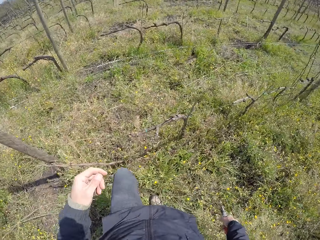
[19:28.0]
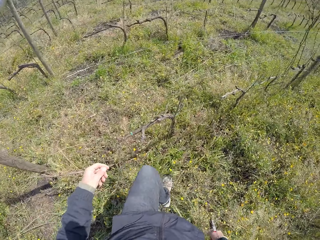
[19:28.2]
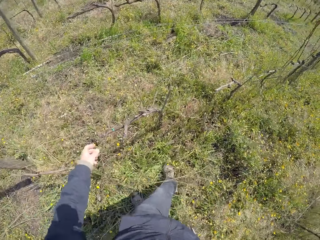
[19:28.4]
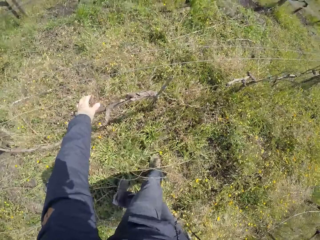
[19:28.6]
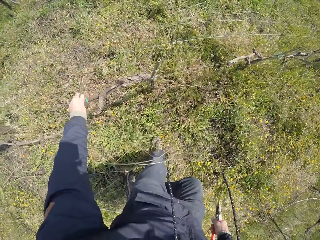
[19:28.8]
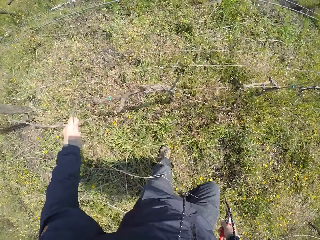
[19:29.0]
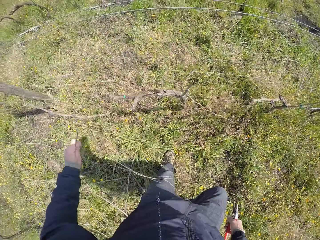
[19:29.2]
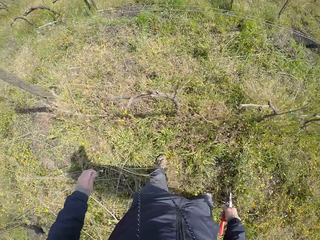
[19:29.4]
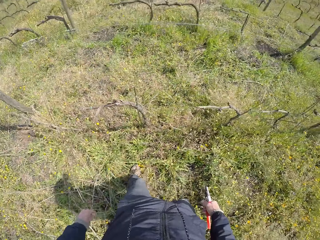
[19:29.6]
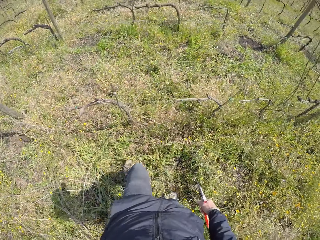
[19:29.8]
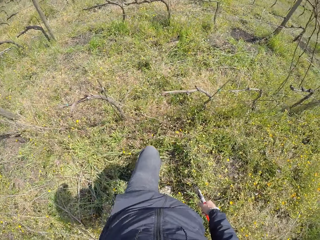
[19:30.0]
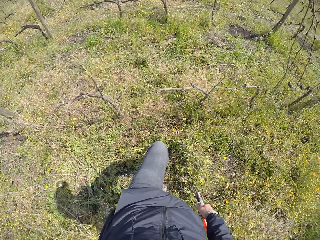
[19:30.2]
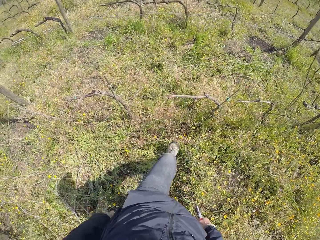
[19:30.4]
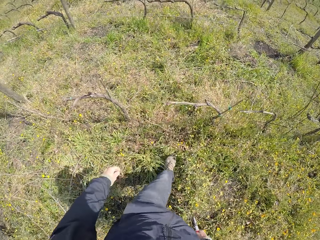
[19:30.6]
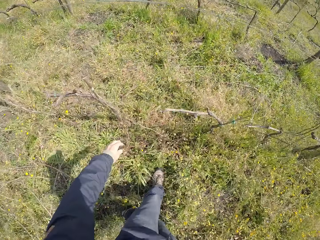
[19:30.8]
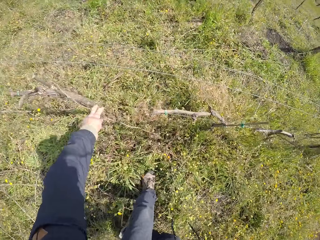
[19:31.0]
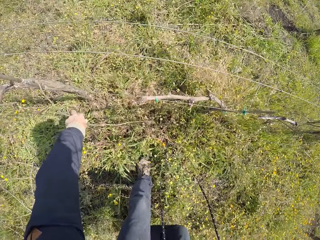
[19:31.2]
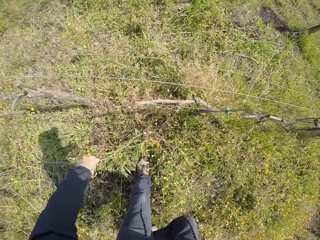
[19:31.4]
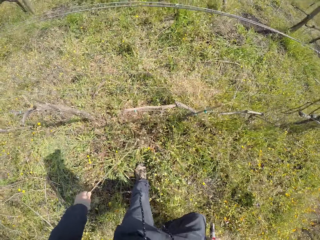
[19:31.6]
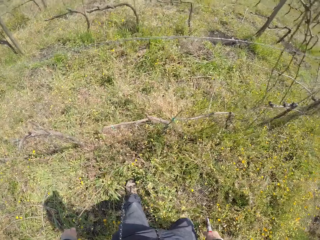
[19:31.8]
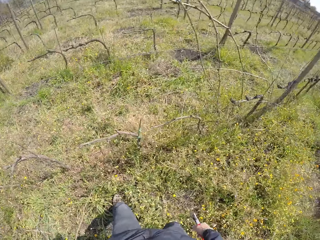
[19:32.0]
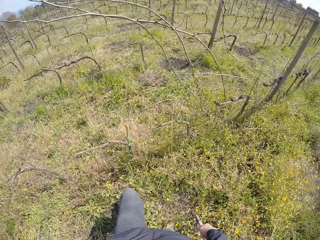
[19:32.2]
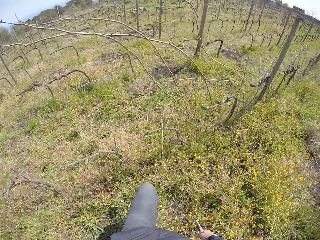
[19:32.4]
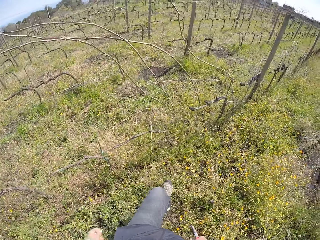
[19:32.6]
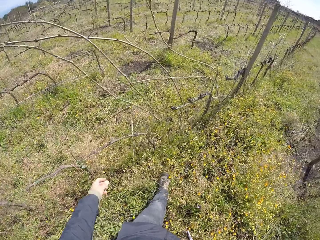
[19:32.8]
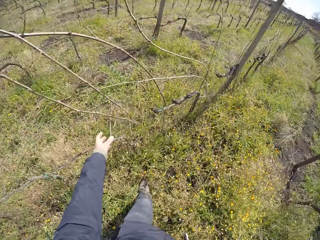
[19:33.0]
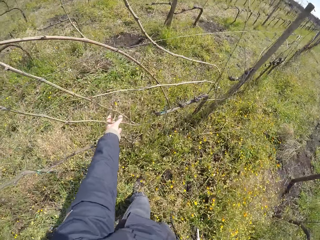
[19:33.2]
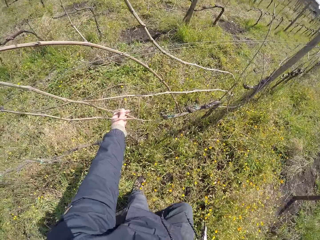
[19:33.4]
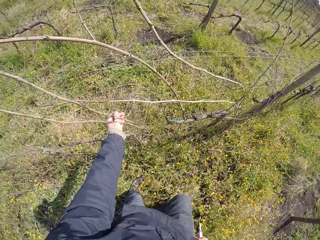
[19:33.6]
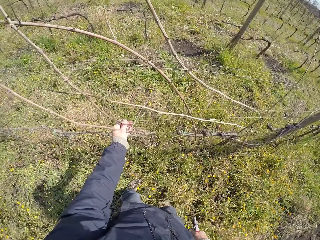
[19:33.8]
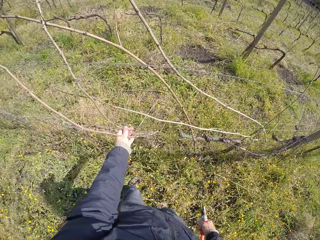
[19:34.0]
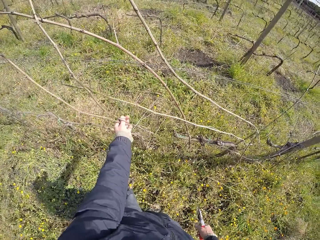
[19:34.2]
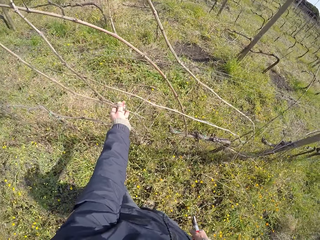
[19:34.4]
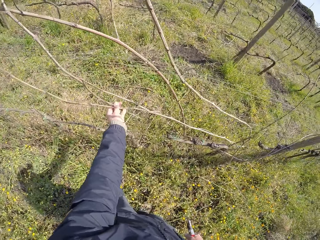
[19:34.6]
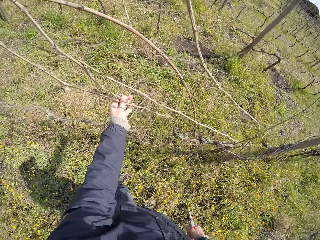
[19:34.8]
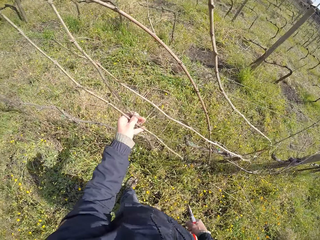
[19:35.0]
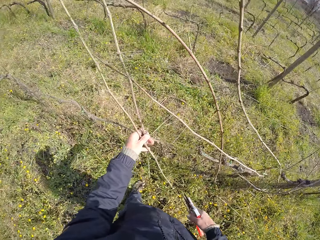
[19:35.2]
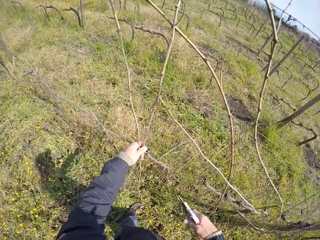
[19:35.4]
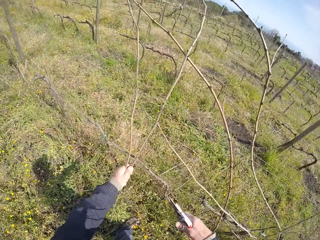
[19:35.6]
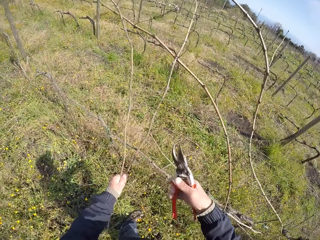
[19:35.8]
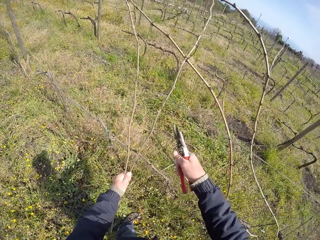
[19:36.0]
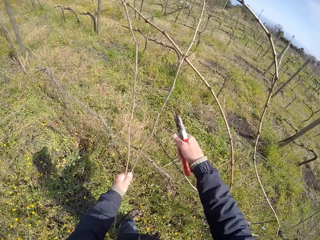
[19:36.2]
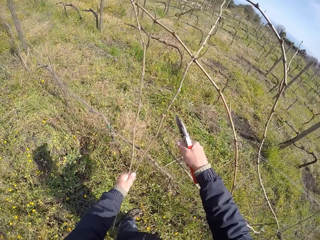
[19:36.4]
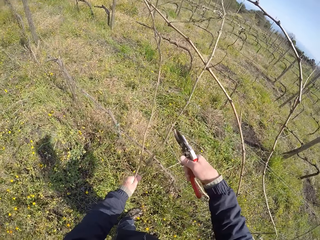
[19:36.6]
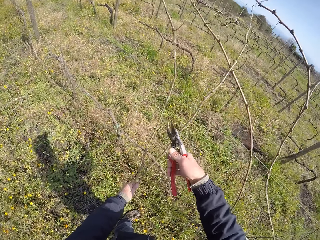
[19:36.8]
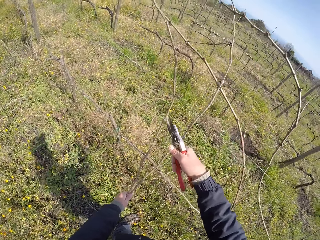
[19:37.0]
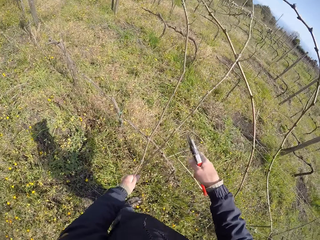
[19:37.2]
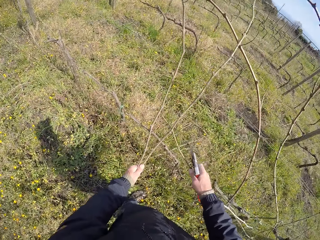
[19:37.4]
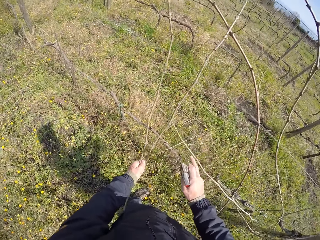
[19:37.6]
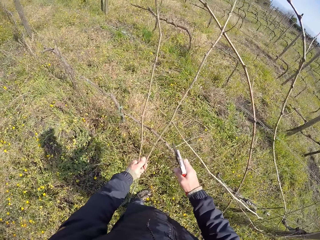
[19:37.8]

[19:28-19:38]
The camera wearer walks. He pulls a twig from the barb wire with his left hand. He walks. He holds the twig using his left hand. He pulls some twigs from the barb wire with his left hand. He walks. He cuts the twigs from the barb wire with the pair of pliers or pruning shear in his right hand.

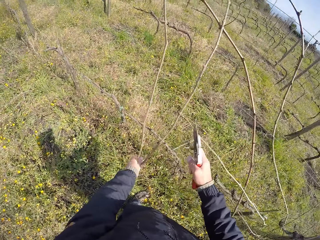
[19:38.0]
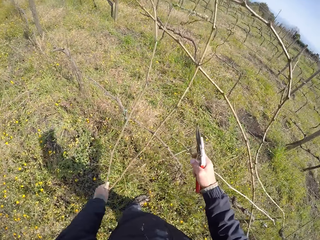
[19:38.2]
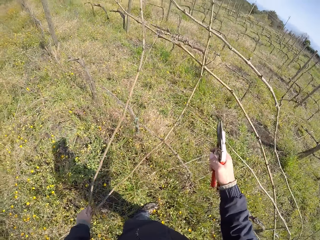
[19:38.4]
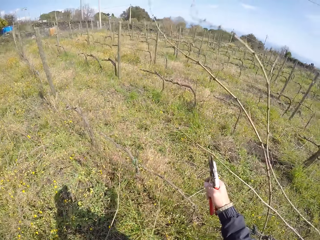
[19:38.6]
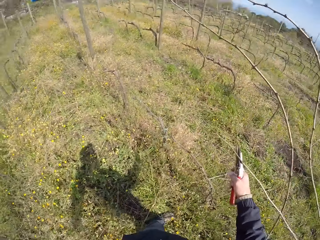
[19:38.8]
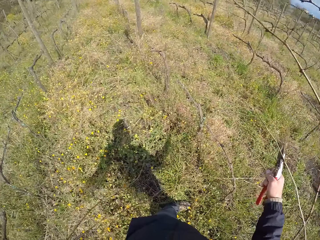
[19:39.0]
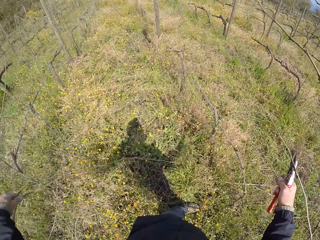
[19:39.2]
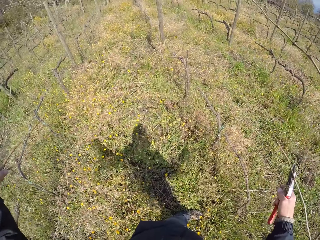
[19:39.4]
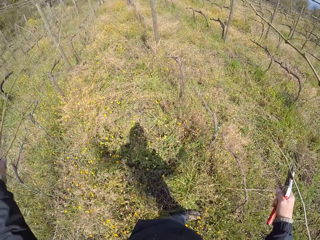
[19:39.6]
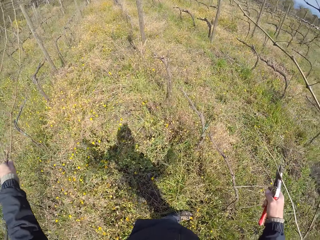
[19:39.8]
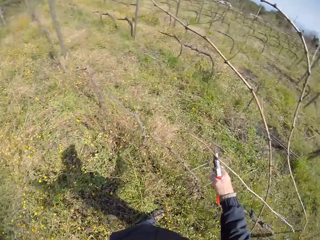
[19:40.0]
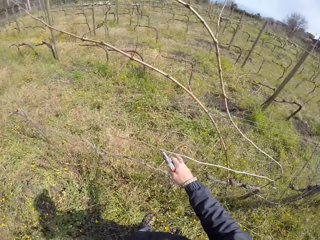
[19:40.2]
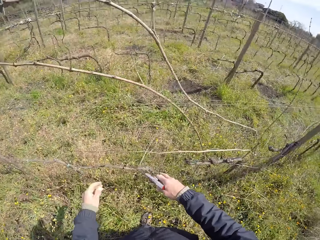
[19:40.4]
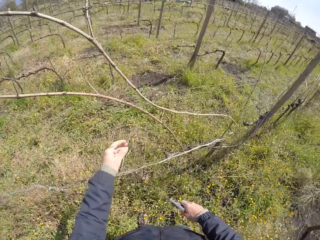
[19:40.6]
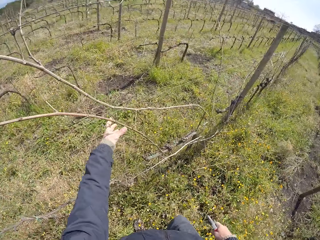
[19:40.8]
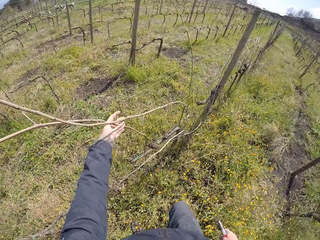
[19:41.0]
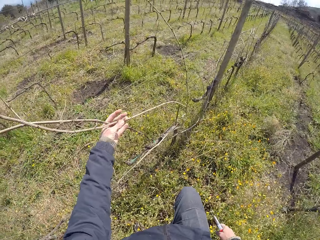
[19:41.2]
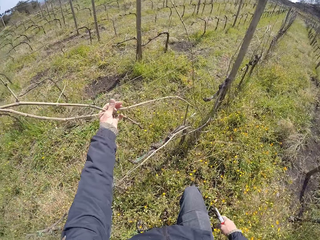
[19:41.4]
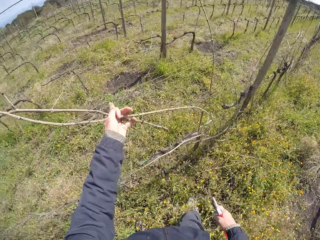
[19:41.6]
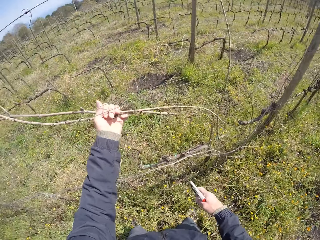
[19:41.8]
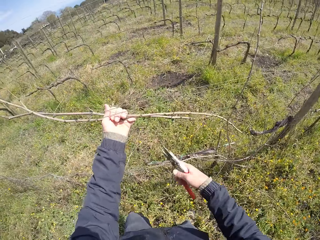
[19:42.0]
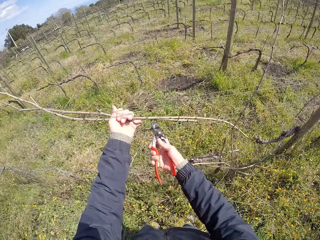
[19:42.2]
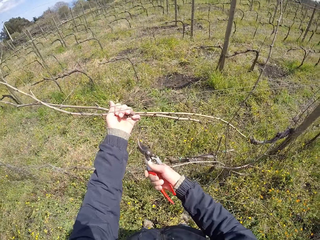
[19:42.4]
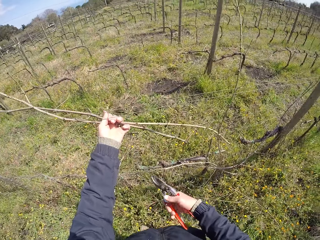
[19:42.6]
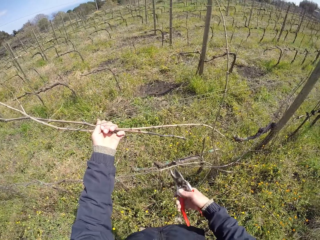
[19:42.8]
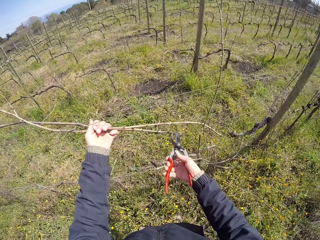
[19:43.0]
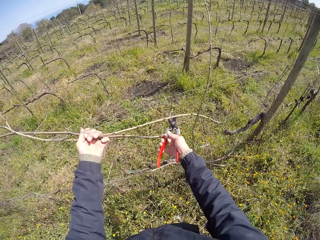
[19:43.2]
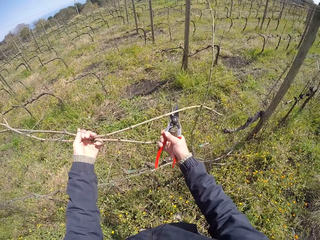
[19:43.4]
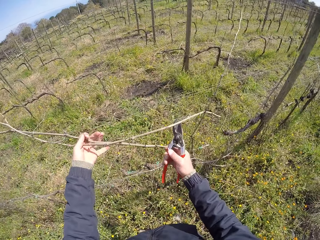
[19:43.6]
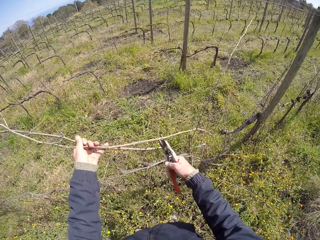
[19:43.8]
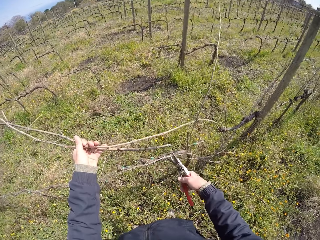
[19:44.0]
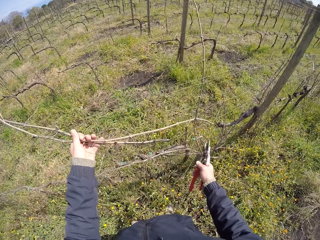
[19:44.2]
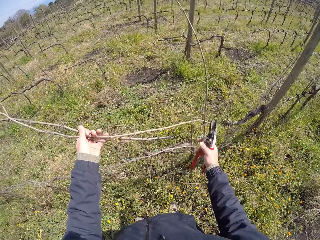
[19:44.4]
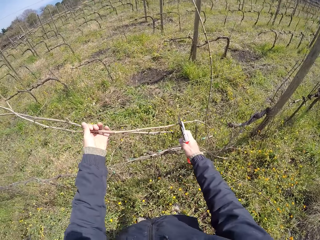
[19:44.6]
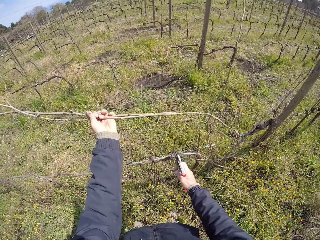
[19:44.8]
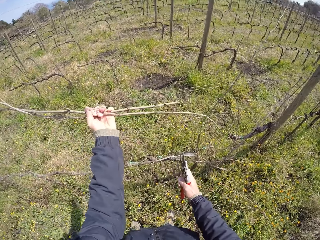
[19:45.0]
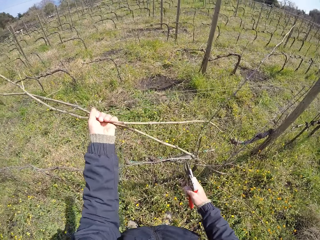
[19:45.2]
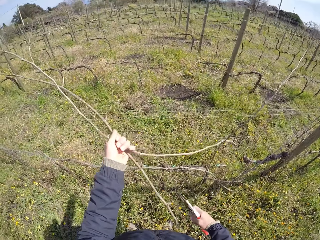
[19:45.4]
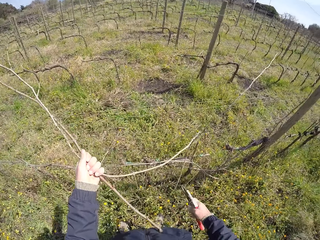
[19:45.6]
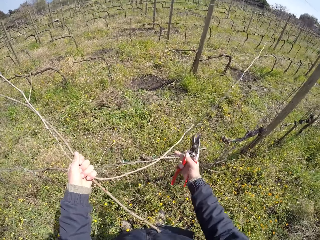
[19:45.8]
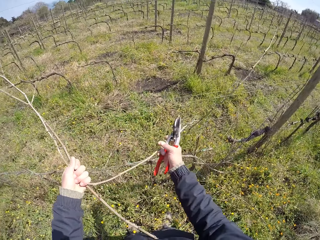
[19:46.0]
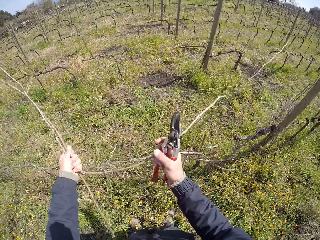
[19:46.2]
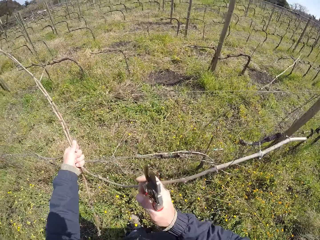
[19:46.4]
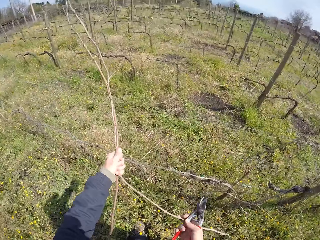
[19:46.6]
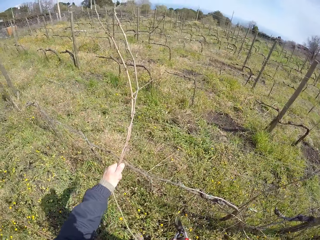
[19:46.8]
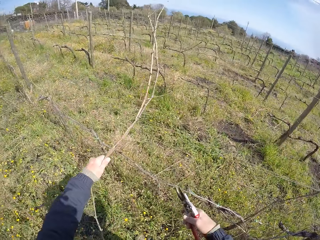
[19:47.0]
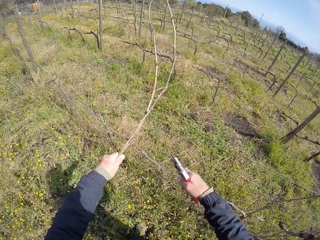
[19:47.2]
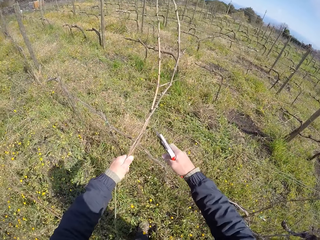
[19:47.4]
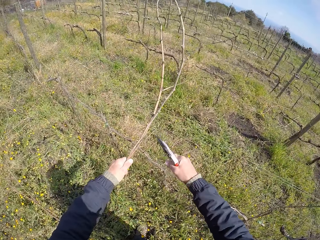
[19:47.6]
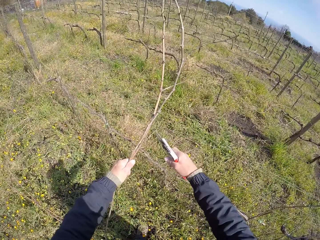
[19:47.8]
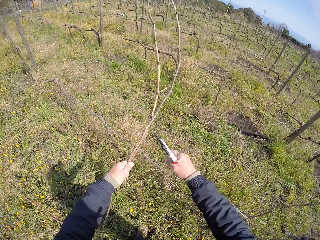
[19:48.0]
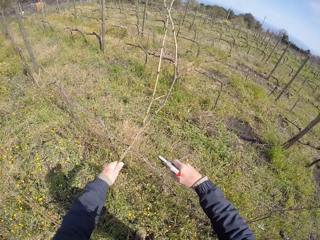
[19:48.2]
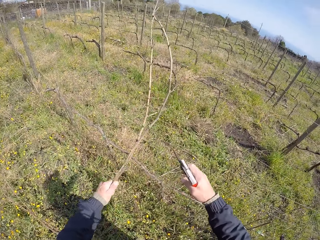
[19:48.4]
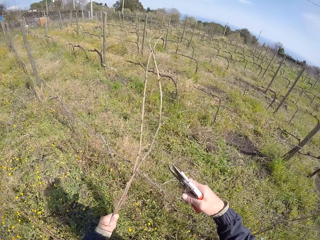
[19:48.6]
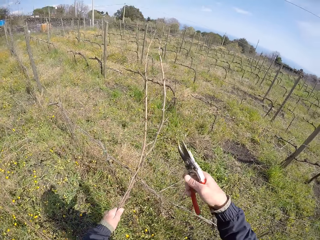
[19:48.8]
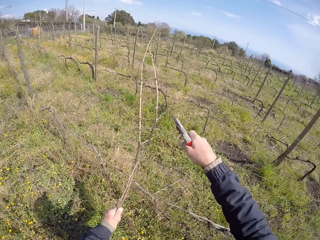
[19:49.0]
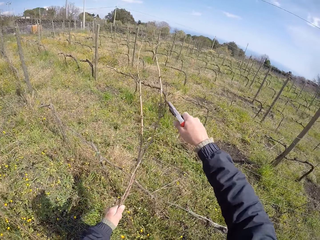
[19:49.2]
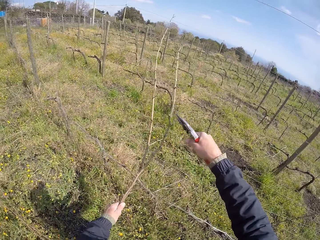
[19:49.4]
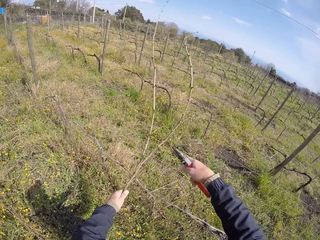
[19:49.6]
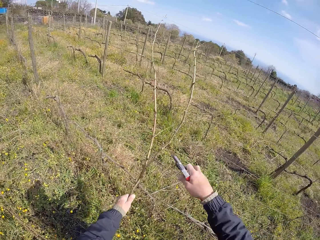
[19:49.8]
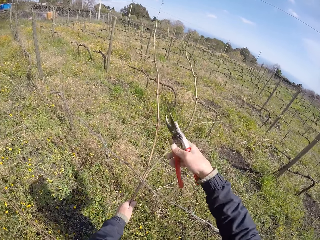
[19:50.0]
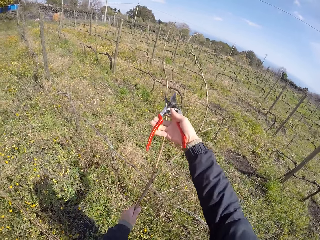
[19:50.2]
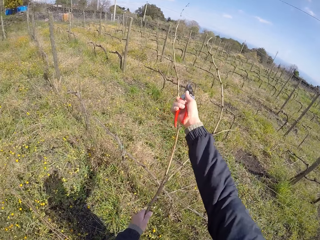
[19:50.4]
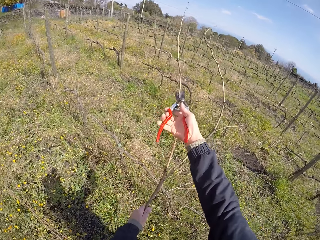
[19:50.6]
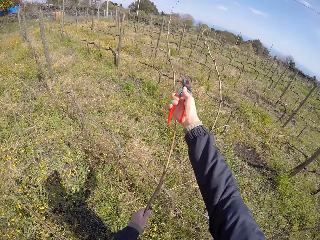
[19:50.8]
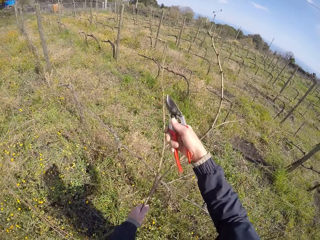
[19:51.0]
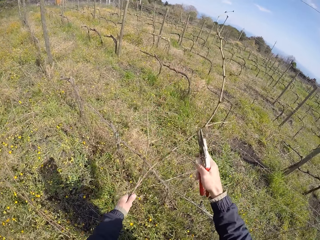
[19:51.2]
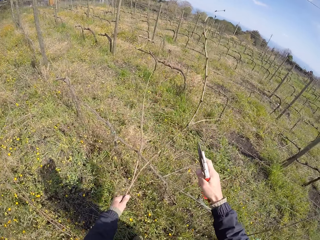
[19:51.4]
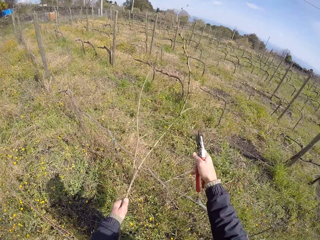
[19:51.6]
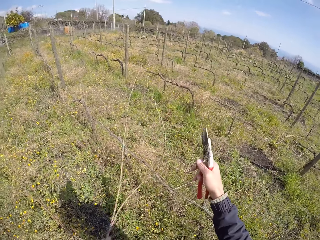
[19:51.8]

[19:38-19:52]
The camera wearer pulls the twigs. He pulls the twigs from the floor. He drops the twigs on the ground with his left hand. He throws the twigs on the floor. He touches the twigs using his left hand. He pulls some twigs from the barb wire with his left hand. He cuts the twigs using pruning shears. He moves the twigs using the pruning shears. He pulls the twig using his left hand. He touches the twigs using both hands. He pulls the twigs from the barb wire with his right hand. He cuts the twig with the pair of pliers or pruning shears in his right hand. He pulls the twigs. He cuts the twigs using the pruning shears.
